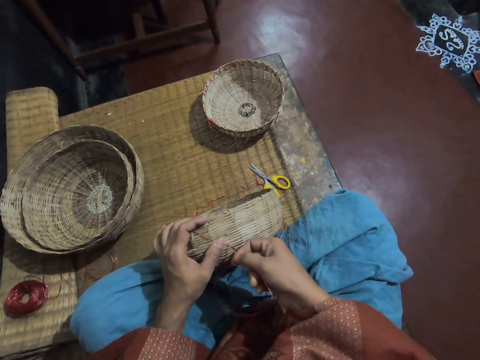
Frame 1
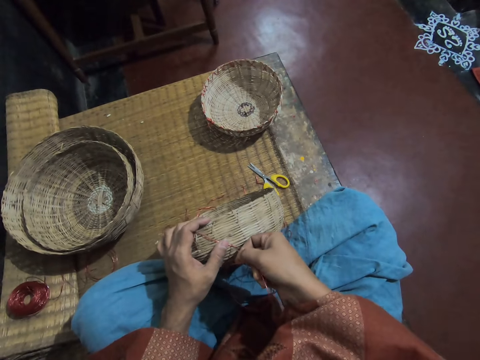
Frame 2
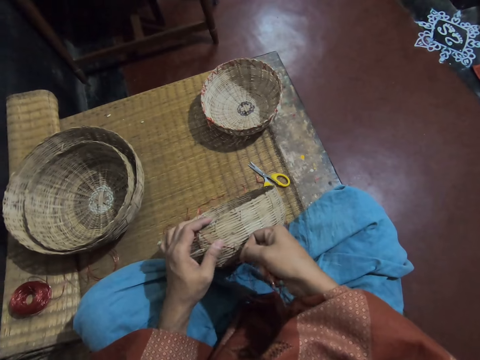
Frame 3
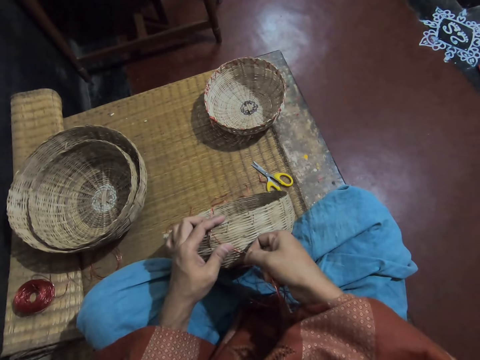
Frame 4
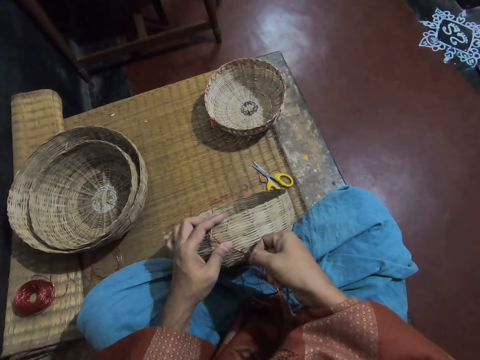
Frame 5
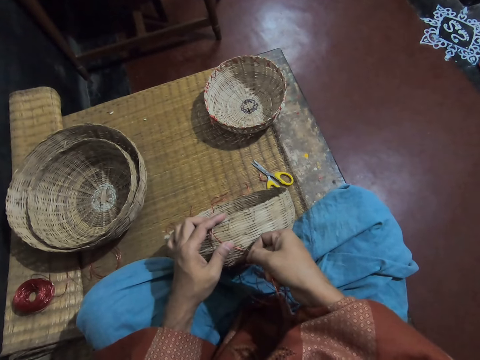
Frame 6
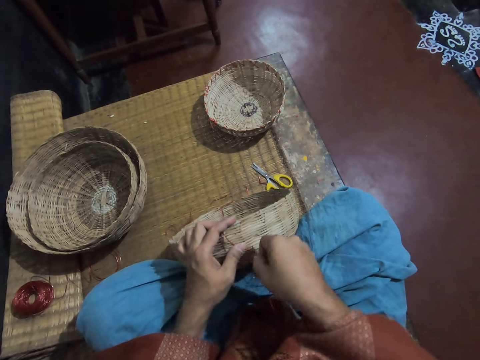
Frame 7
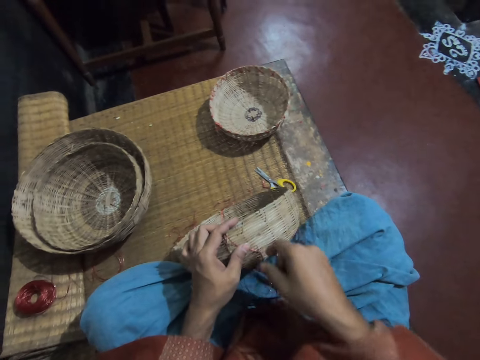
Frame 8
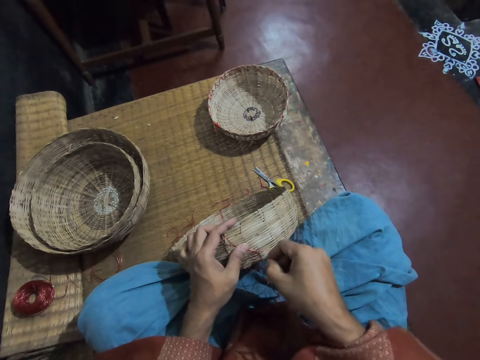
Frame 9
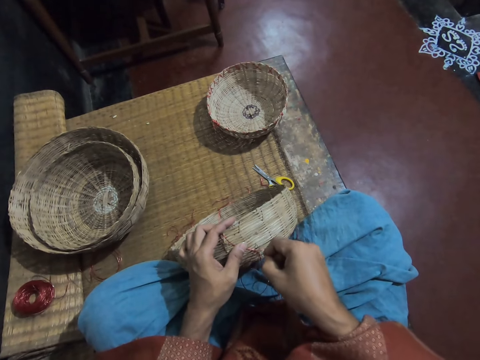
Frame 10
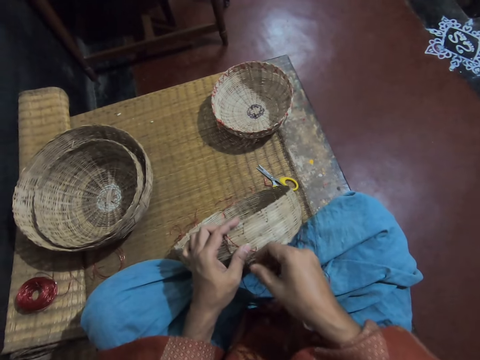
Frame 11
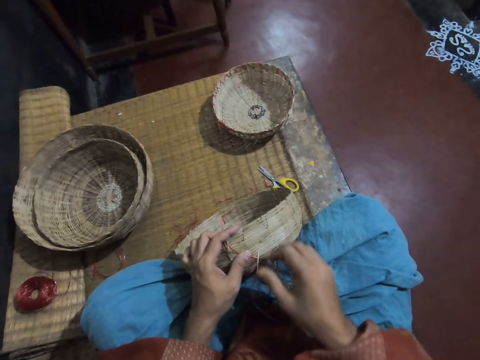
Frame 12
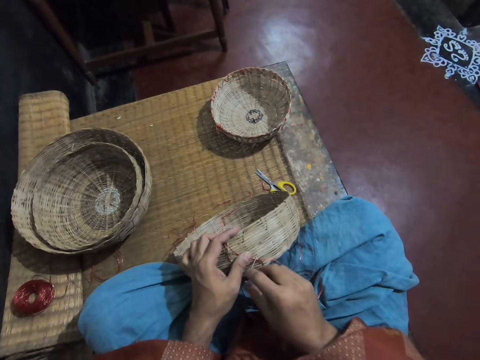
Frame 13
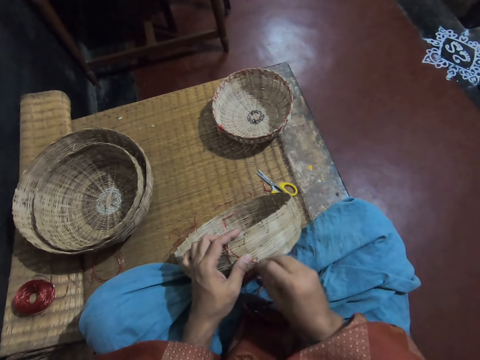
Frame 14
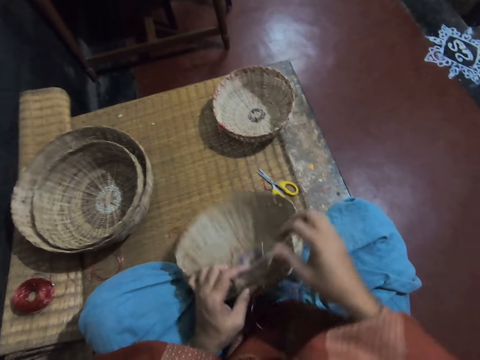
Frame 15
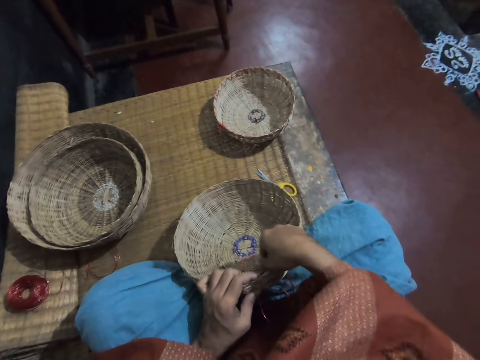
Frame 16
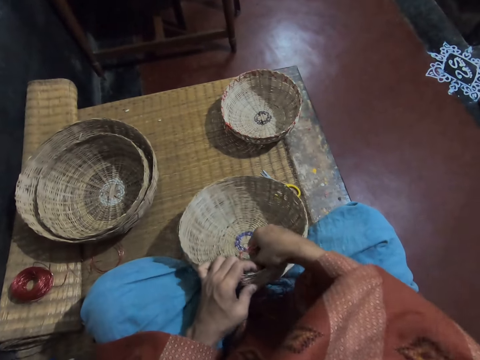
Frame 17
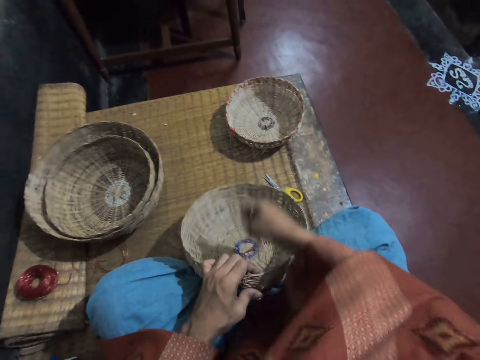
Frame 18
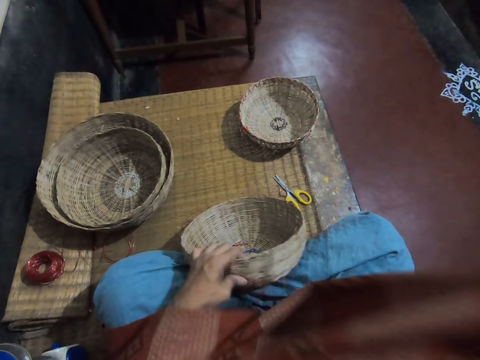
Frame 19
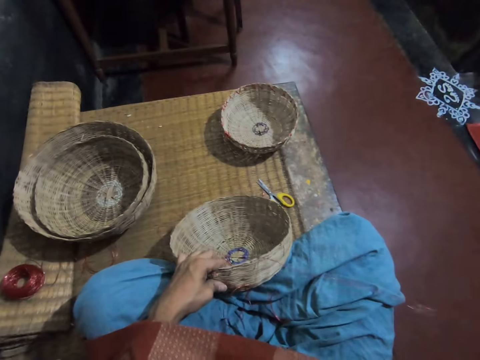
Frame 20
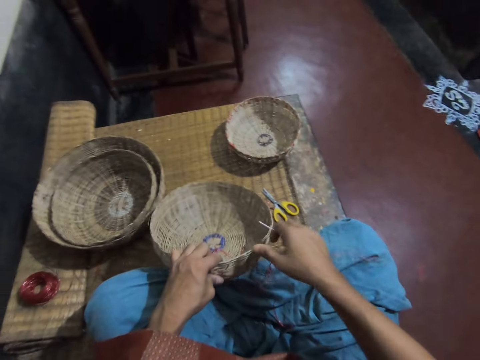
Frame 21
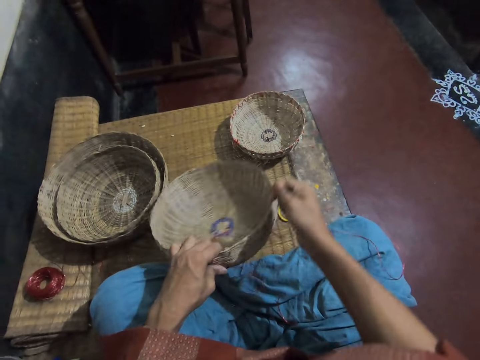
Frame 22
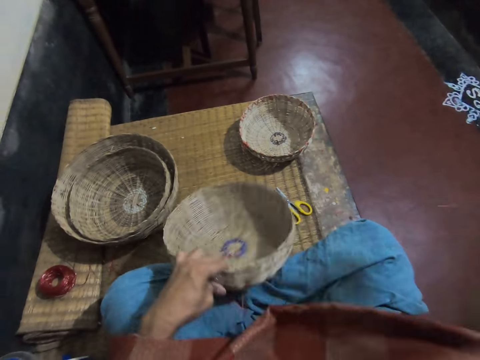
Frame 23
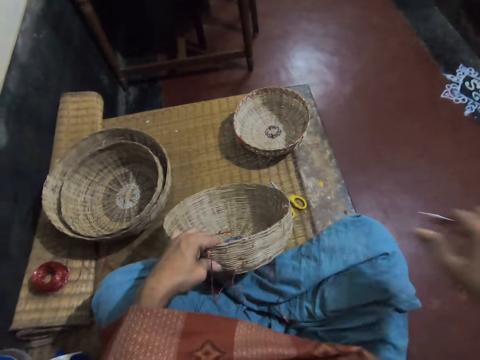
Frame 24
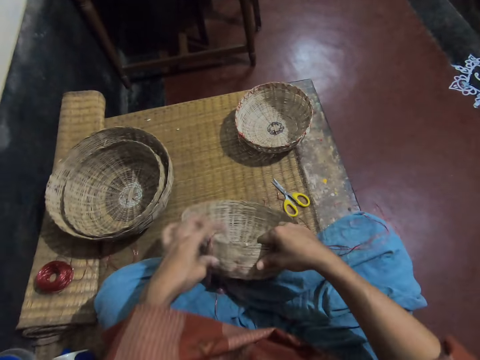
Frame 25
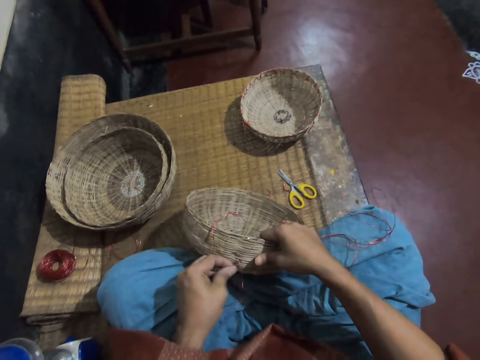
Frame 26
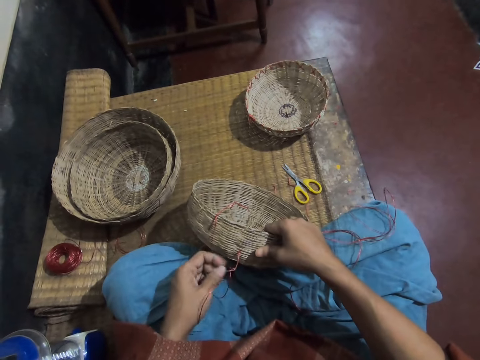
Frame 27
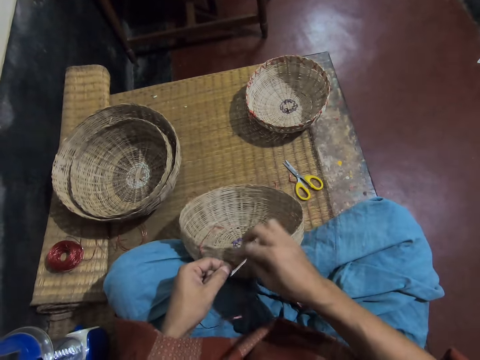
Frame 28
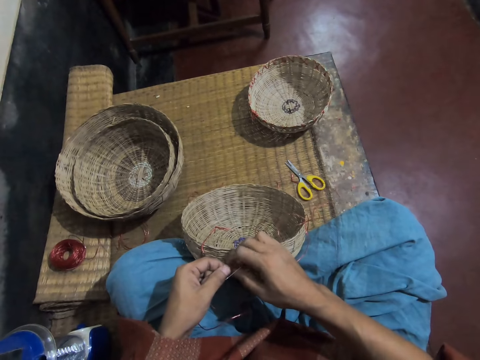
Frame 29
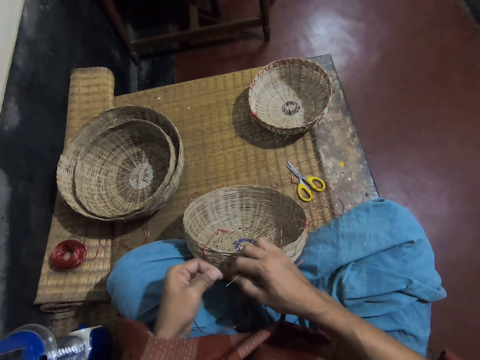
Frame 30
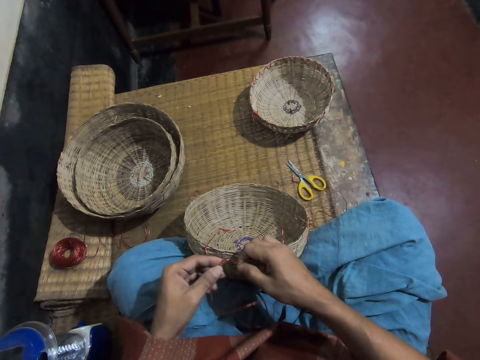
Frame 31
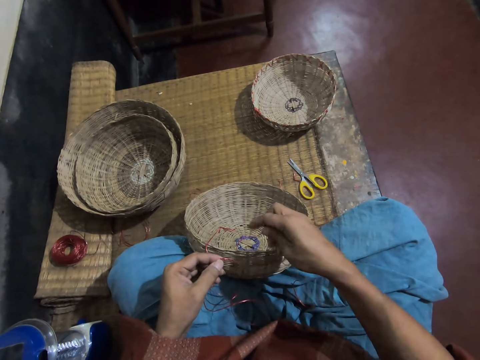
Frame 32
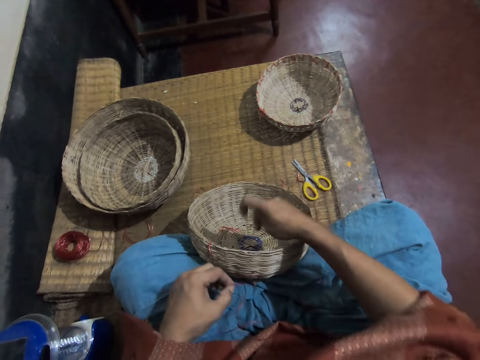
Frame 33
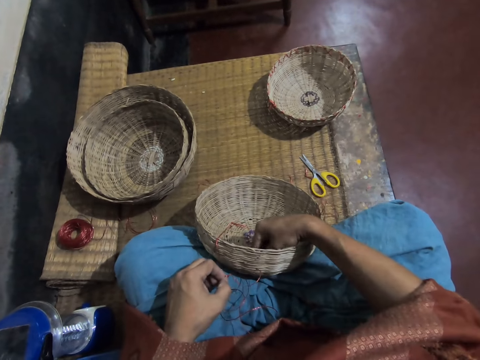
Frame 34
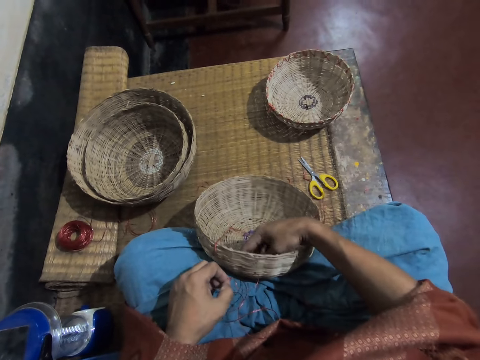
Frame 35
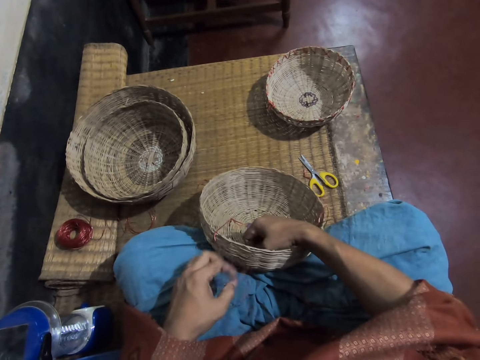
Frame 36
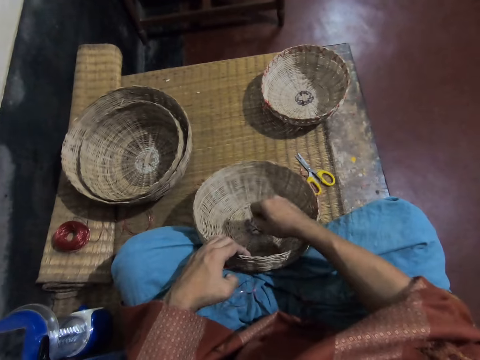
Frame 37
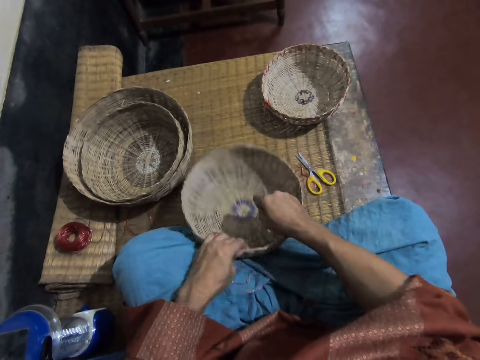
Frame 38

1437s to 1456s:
The camera wearer sews the basket with the needle and thread in her right hand. She pulls a thread. She adjusts the thread on the left hand. She pulls the thread on the right hand.

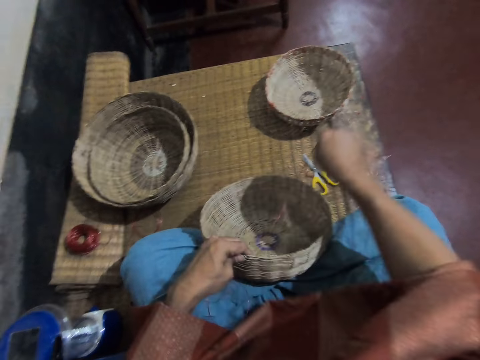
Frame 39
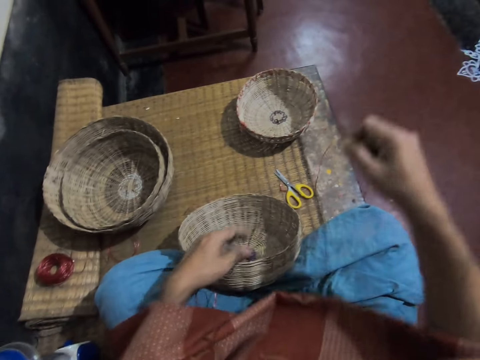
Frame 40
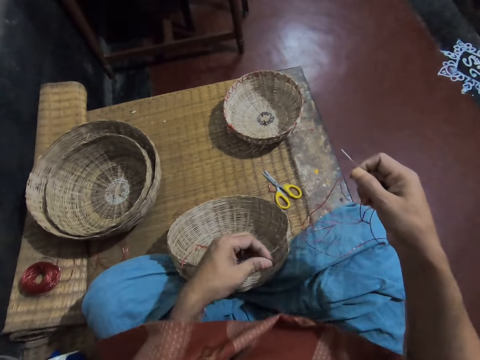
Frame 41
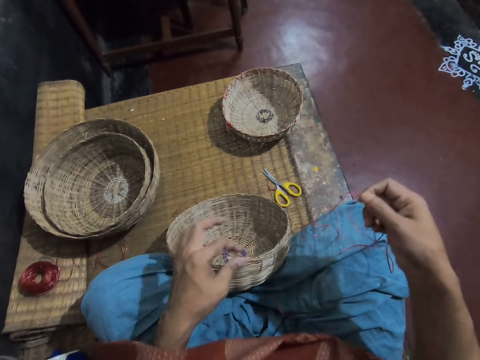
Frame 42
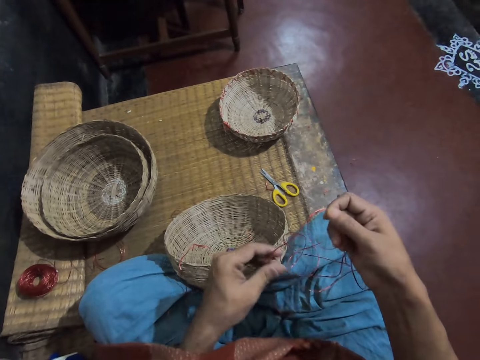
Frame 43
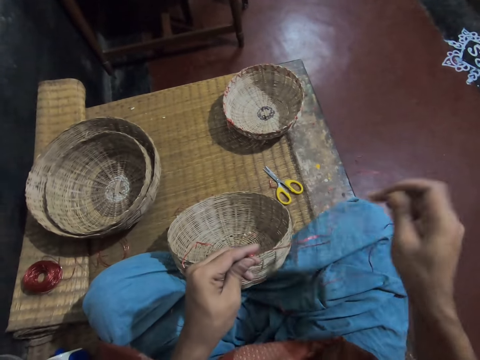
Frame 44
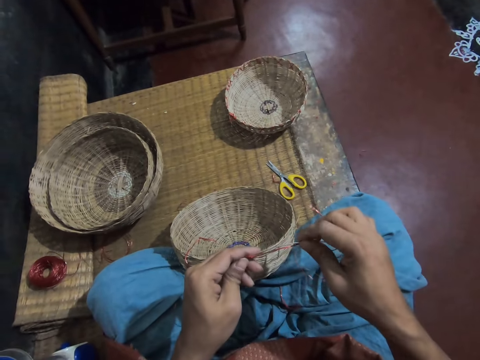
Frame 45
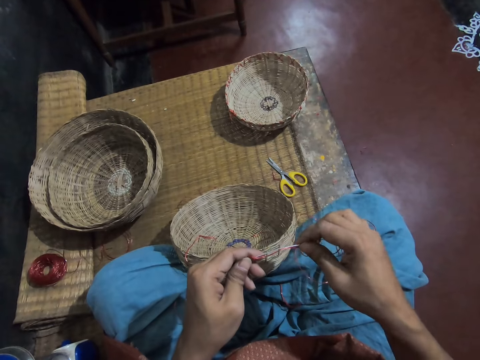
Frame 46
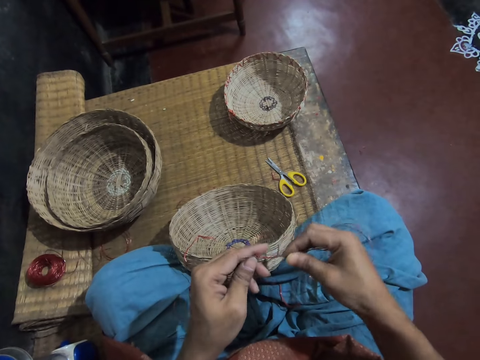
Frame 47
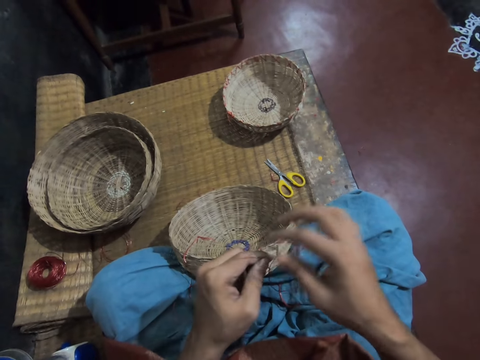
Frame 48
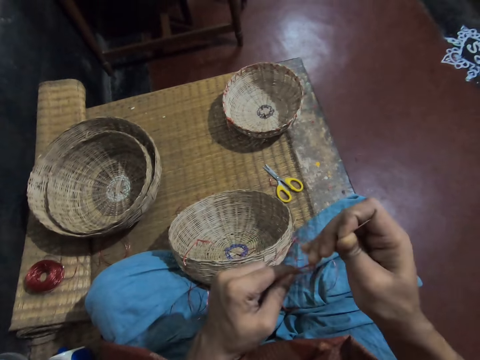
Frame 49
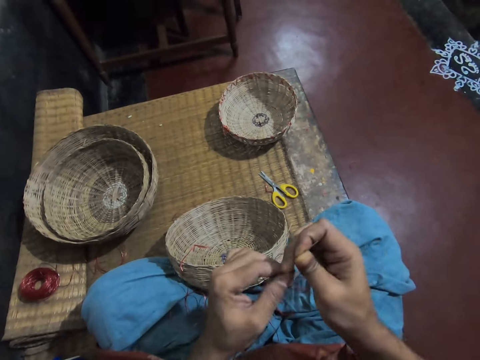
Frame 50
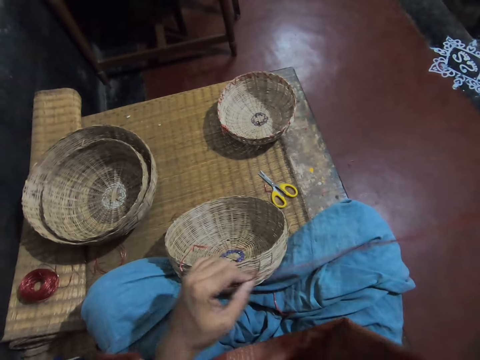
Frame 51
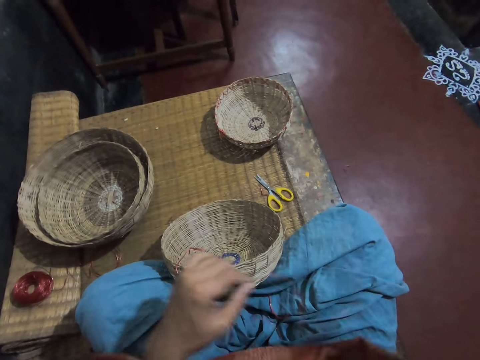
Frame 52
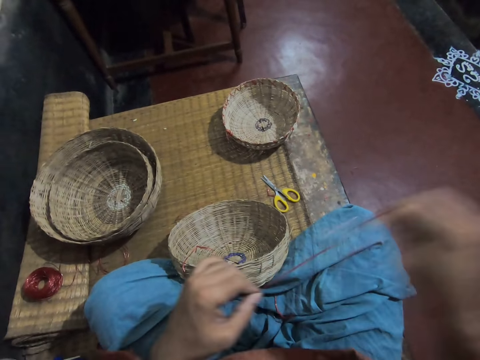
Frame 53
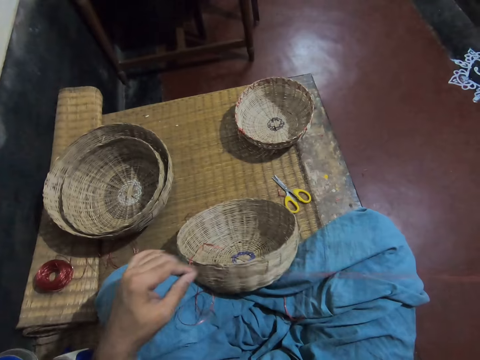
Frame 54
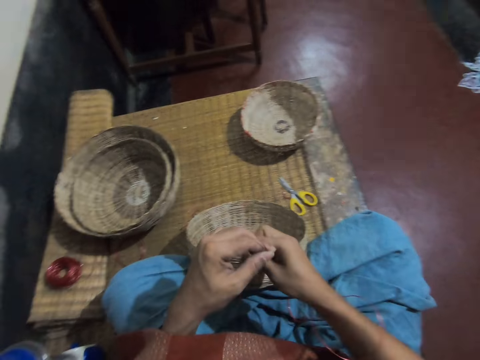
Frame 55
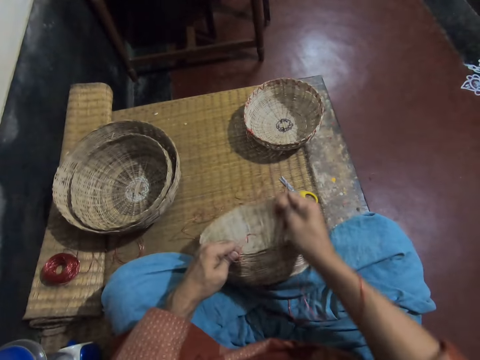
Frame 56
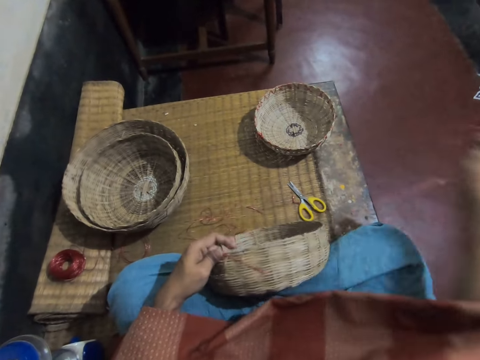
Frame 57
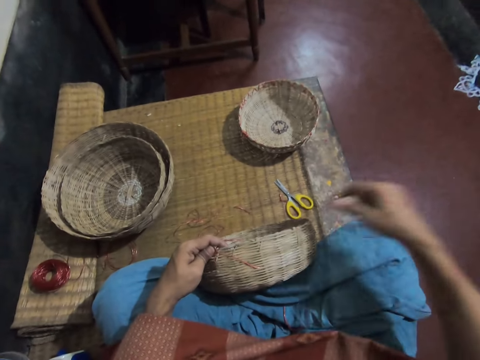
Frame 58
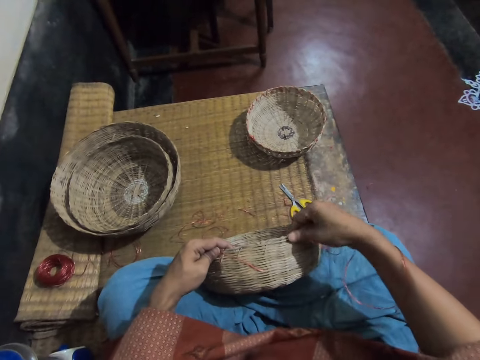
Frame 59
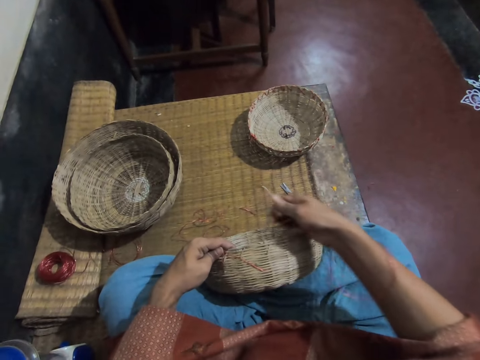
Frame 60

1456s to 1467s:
The camera wearer holds a thread with the left hand. She adjusts the needle and the thread with her hands. She hooks the thread with the weaving needle. She pulls the thread. She picks up the basket and pulls the thread.
